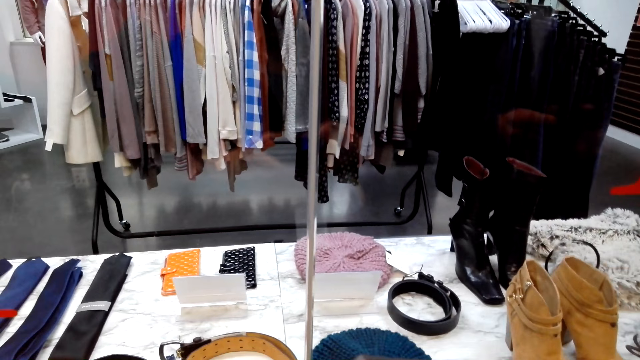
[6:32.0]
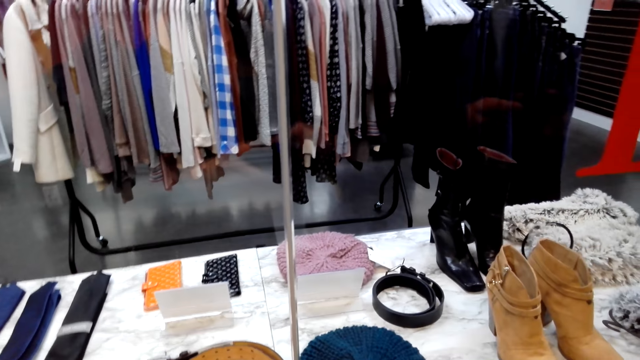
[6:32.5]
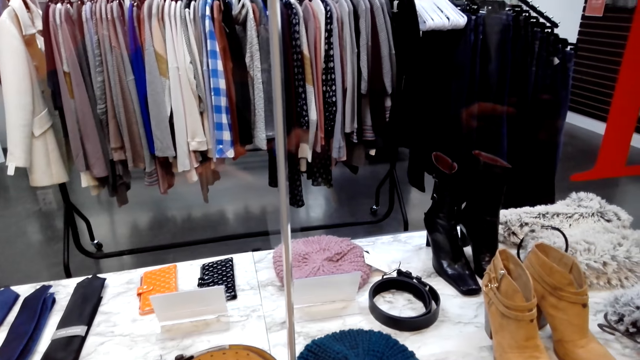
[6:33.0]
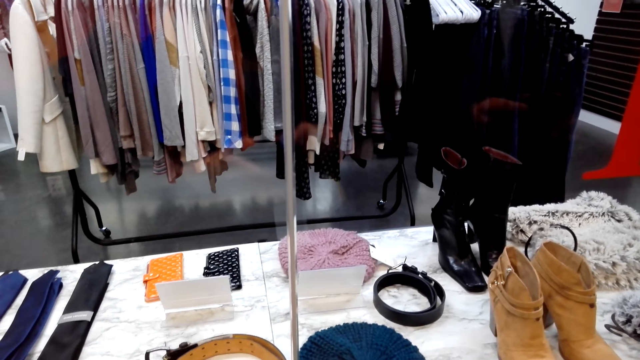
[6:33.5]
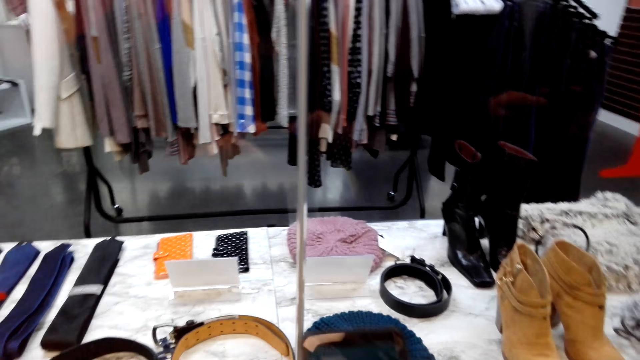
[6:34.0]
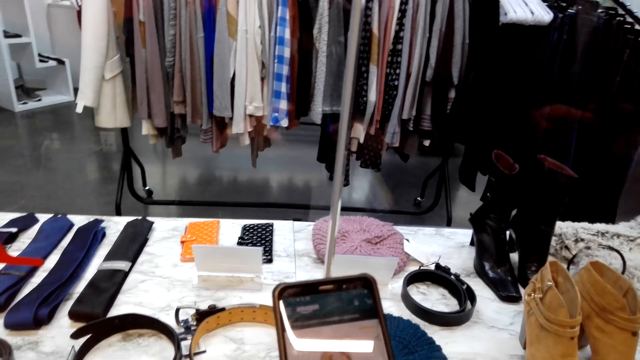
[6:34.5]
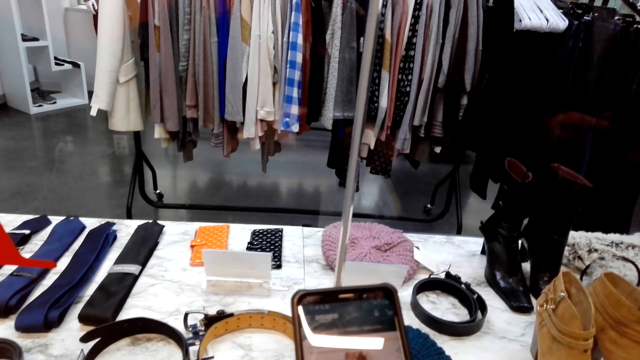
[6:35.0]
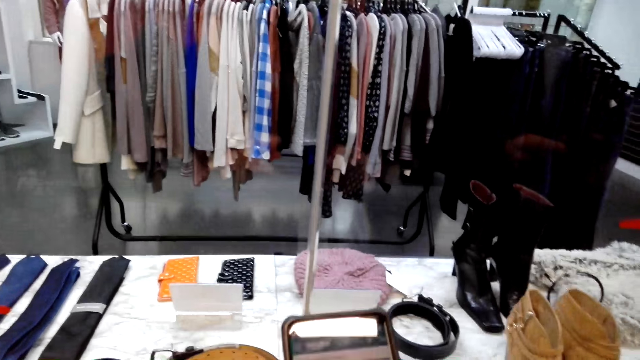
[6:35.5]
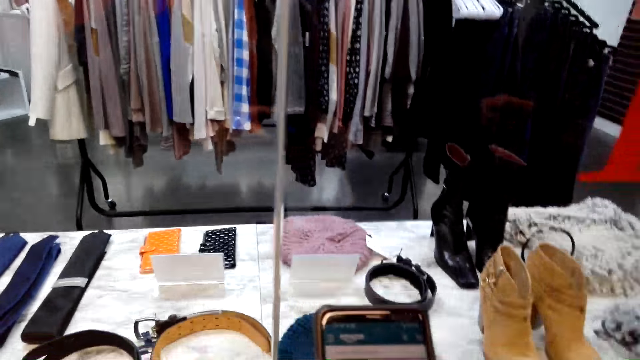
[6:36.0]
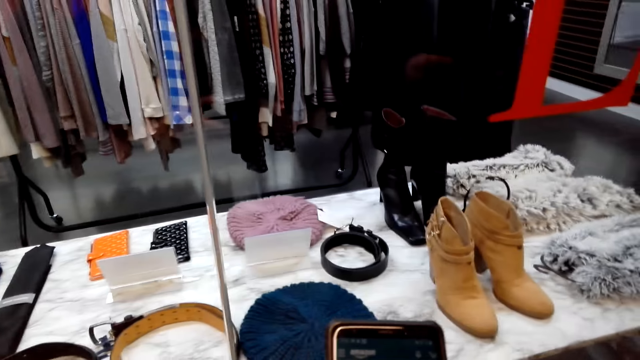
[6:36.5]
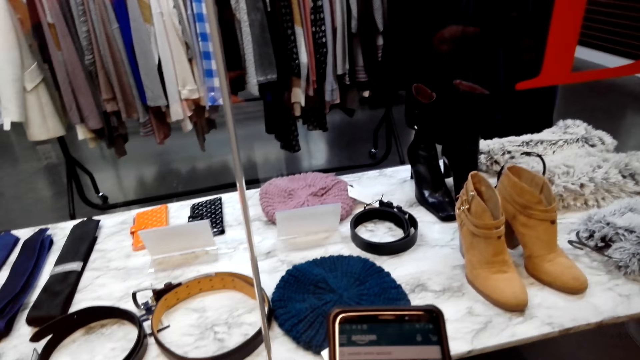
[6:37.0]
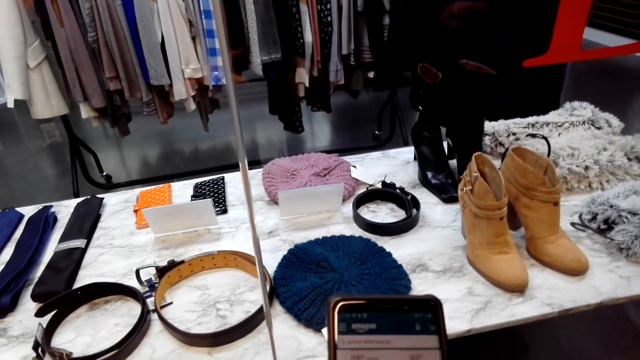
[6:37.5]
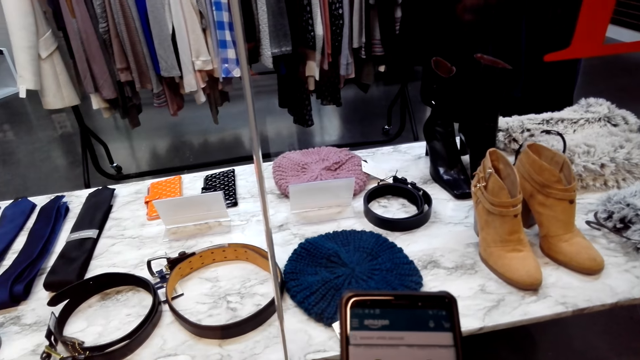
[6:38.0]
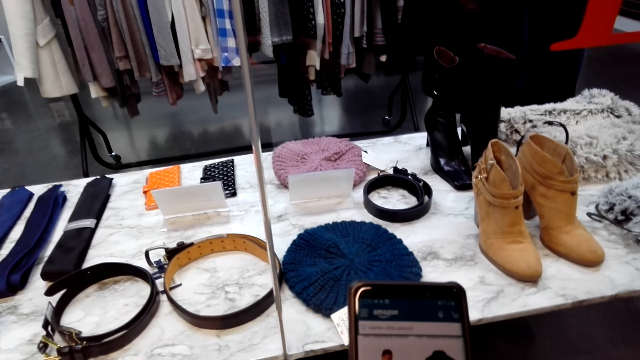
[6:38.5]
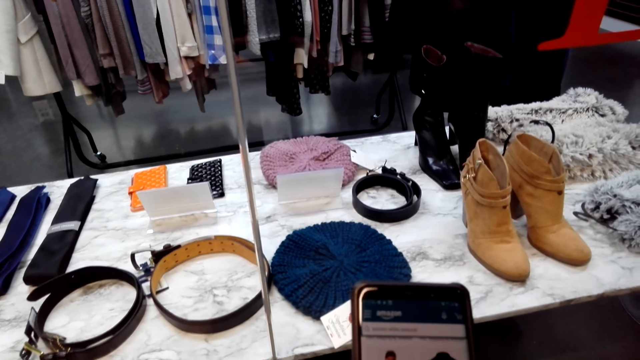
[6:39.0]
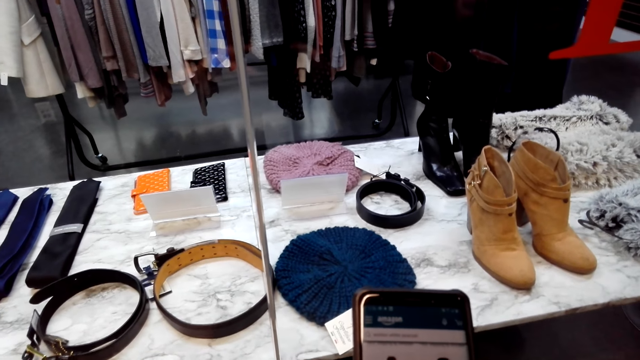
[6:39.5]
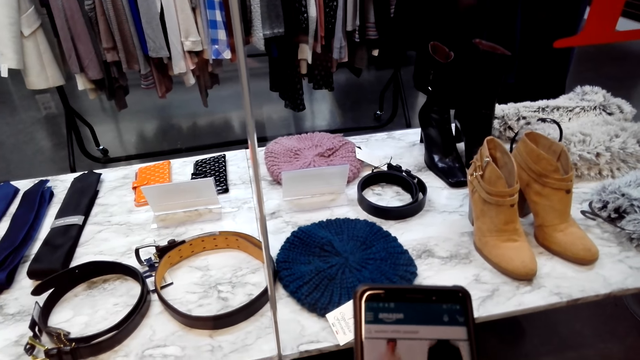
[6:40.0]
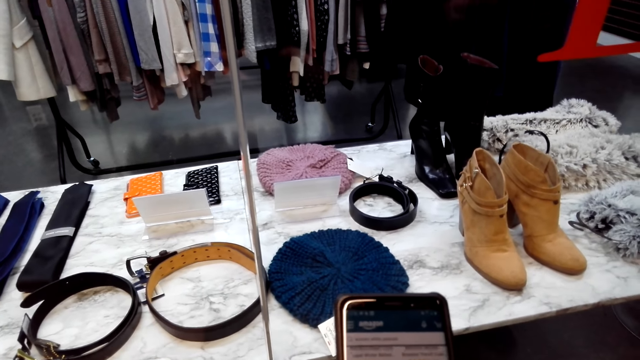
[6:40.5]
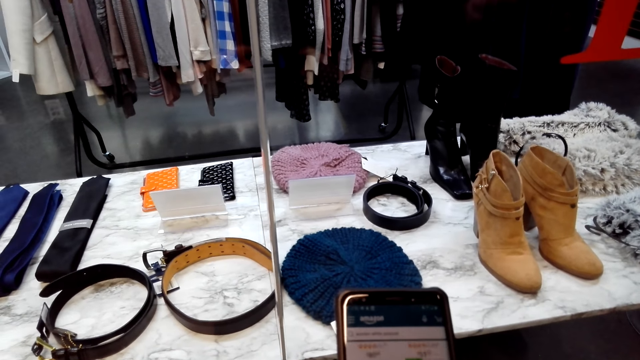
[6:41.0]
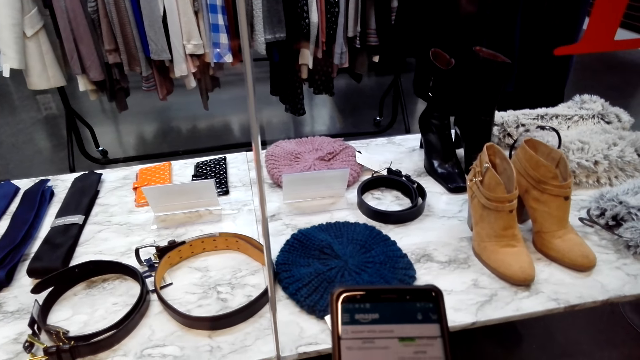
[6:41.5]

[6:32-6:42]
The camera wearer looks at the accessories. They operate the phone. They hold the phone. They converse with a person. The person converses with the camera wearer.

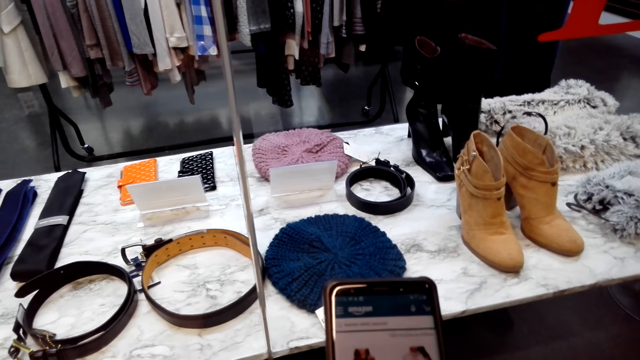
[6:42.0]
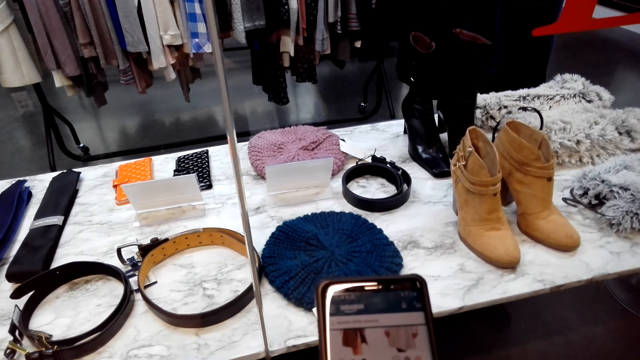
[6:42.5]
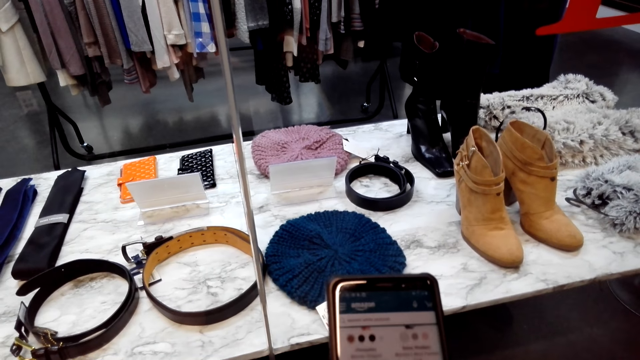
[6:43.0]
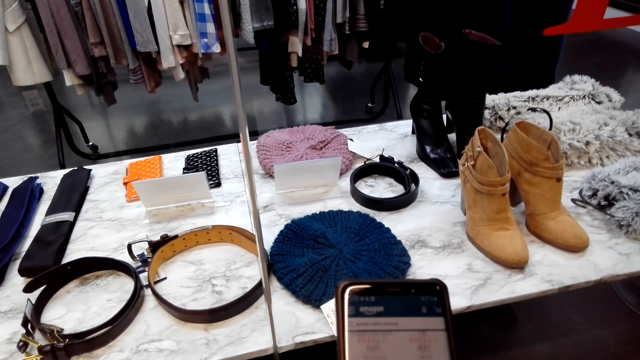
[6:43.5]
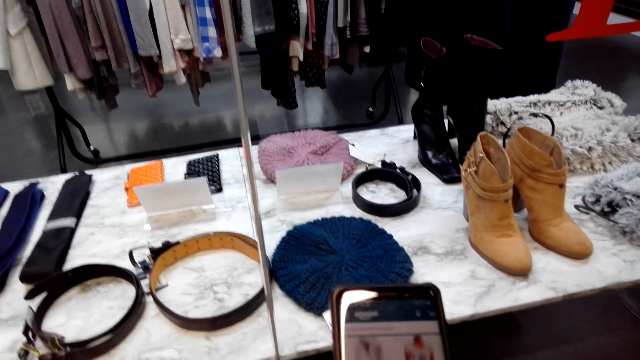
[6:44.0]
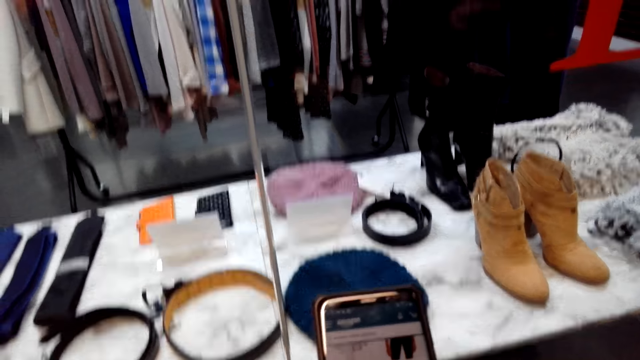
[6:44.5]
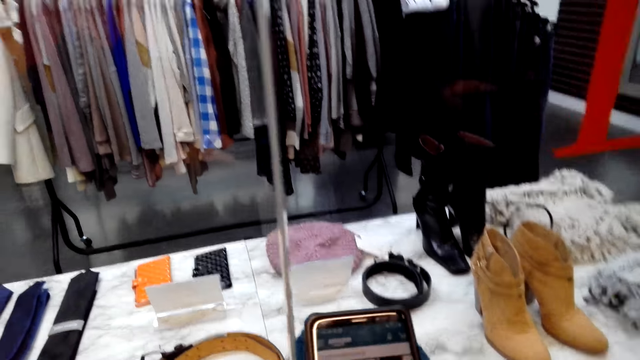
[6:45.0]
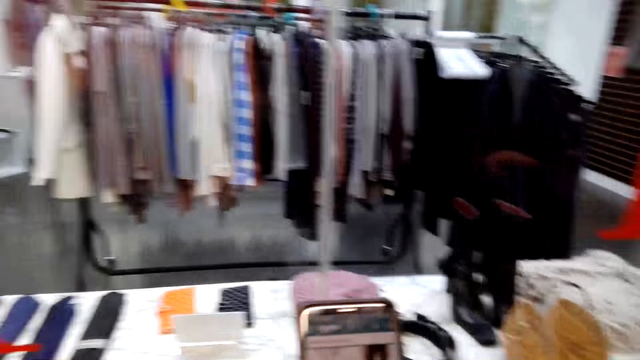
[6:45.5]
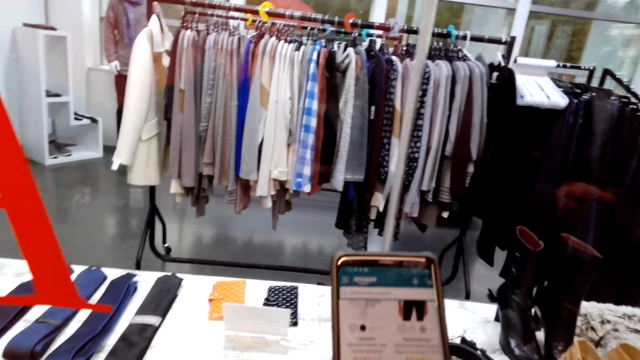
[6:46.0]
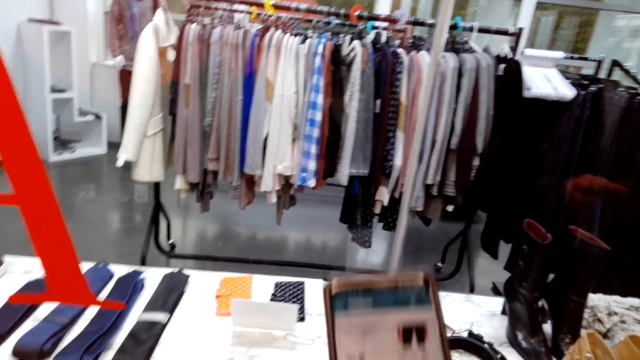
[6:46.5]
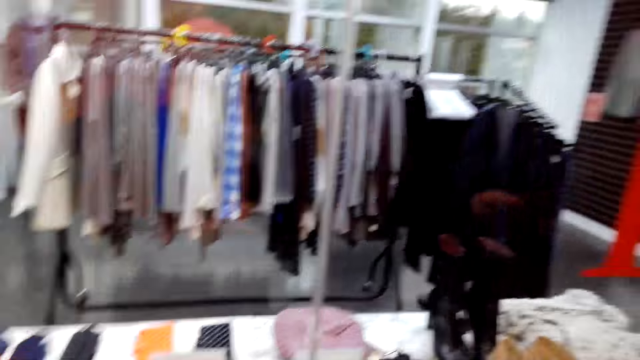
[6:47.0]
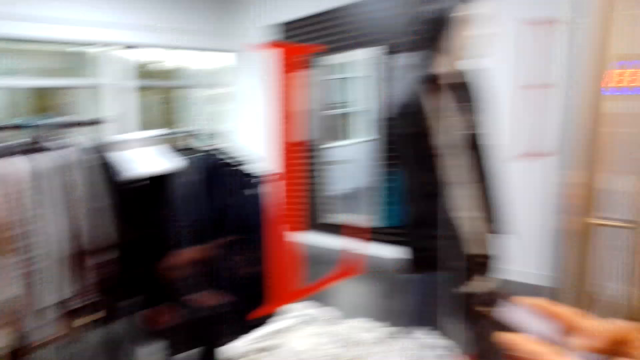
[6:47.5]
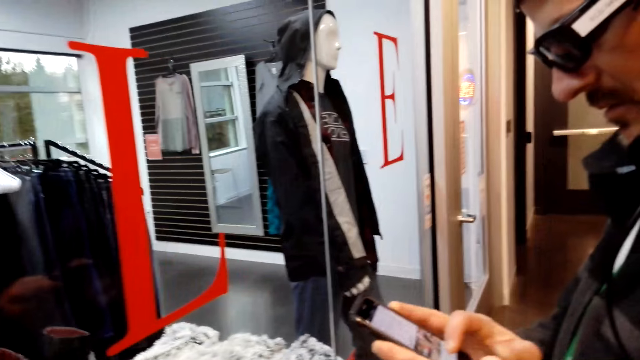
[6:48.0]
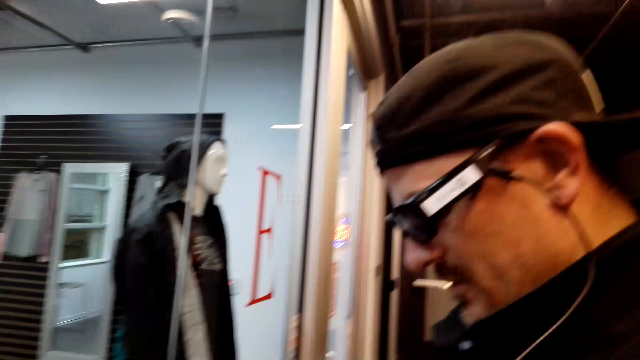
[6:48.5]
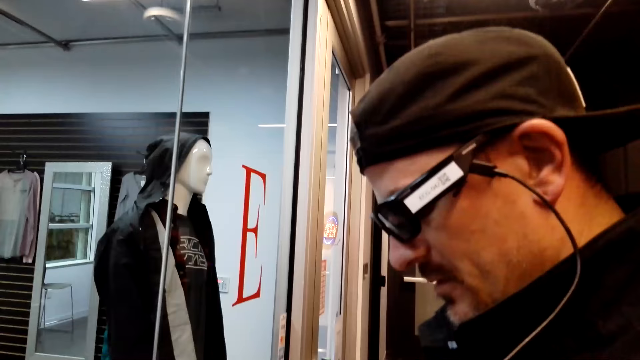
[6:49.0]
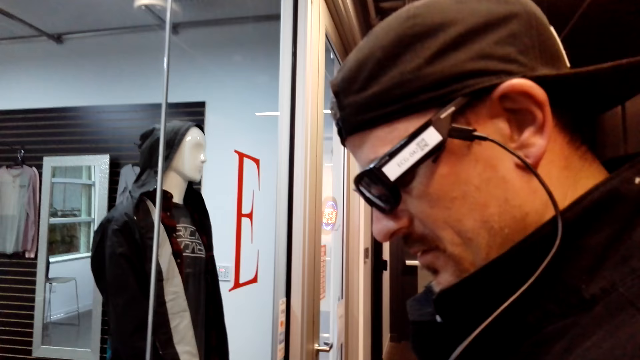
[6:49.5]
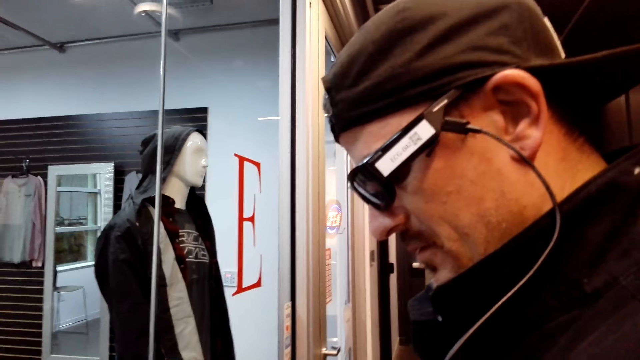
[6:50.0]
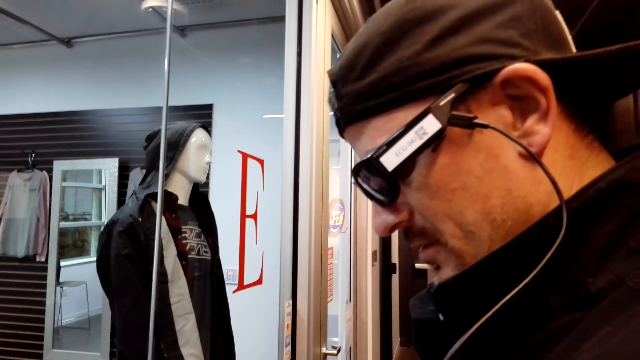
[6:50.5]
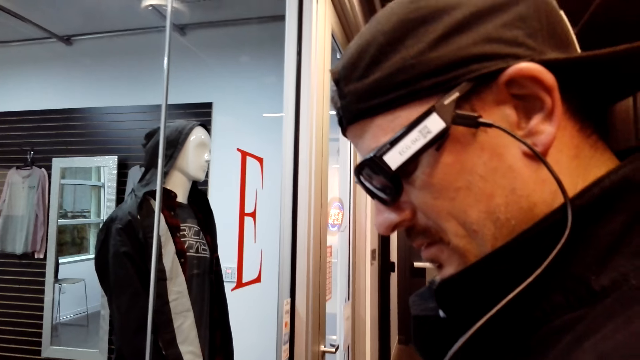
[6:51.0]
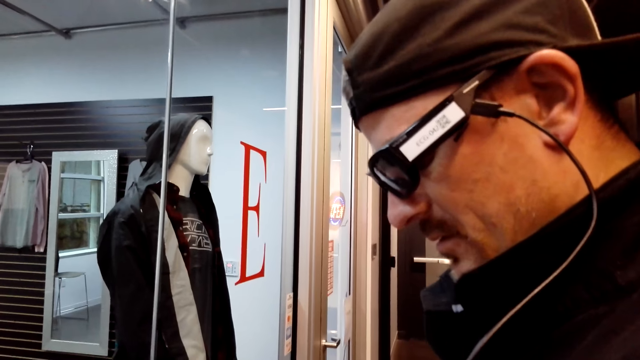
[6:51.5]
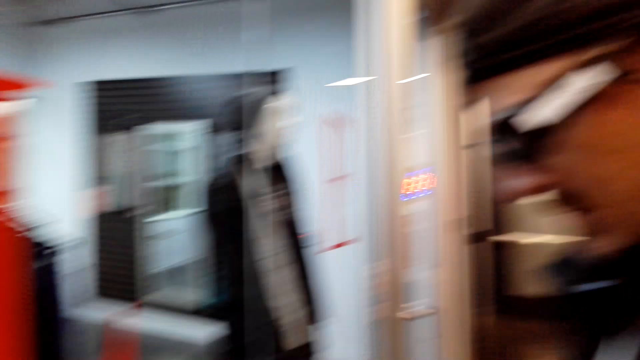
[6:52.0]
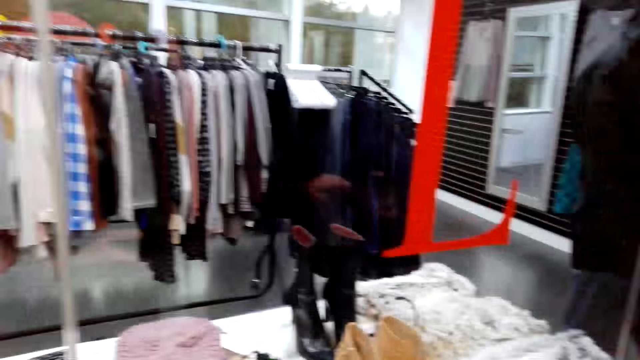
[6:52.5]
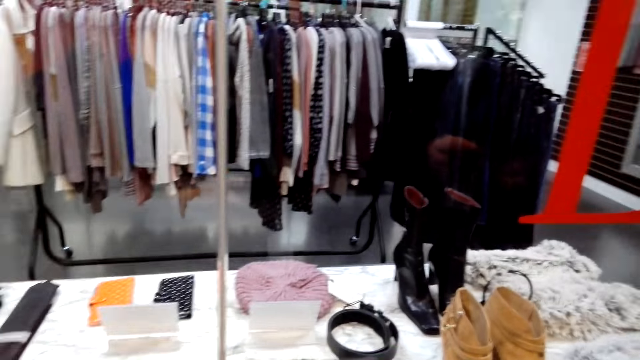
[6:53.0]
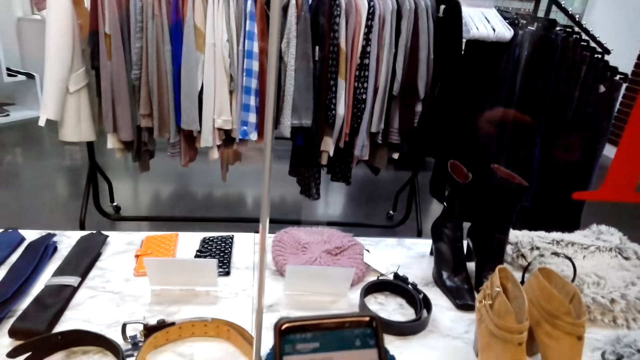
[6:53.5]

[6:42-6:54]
The camera wearer scrolls the phone. They converse with a person.
